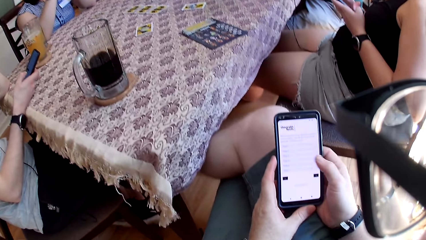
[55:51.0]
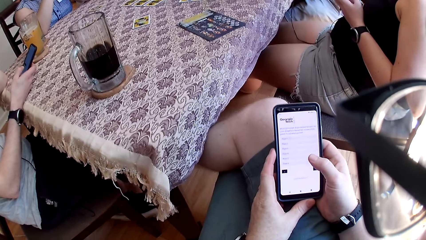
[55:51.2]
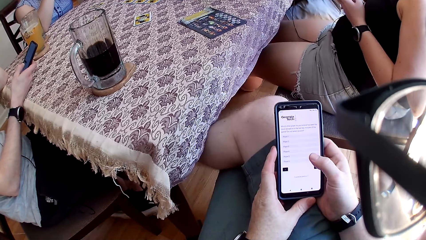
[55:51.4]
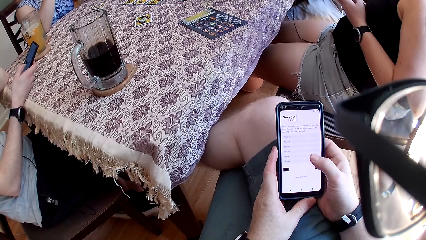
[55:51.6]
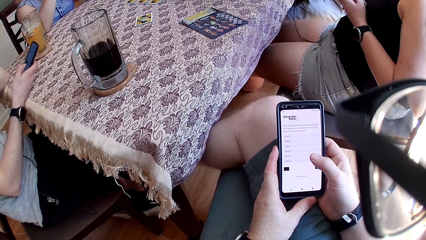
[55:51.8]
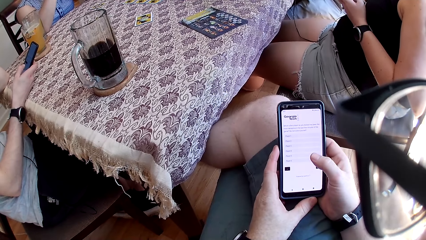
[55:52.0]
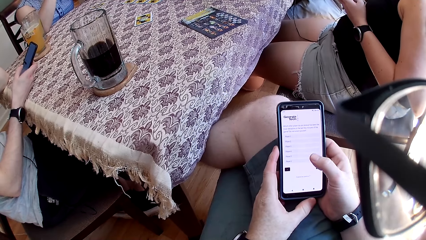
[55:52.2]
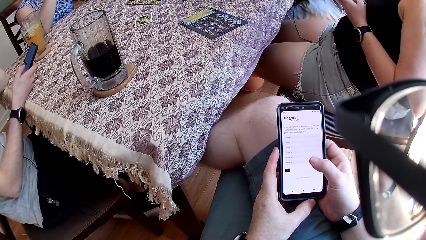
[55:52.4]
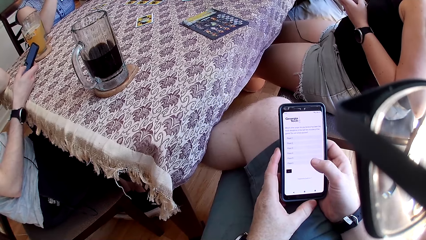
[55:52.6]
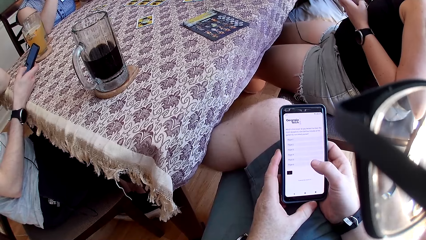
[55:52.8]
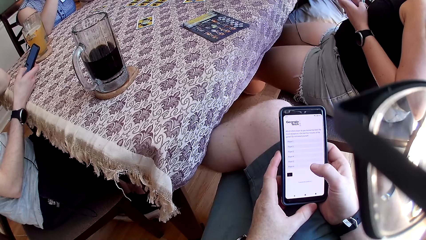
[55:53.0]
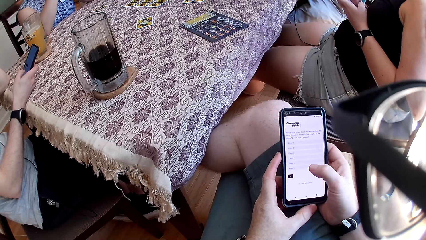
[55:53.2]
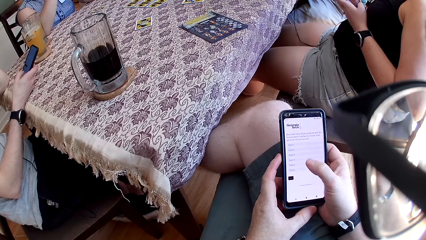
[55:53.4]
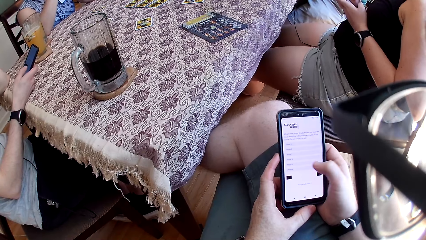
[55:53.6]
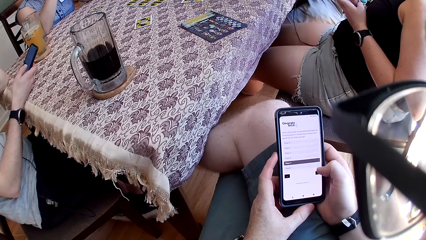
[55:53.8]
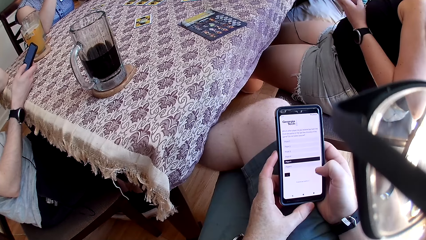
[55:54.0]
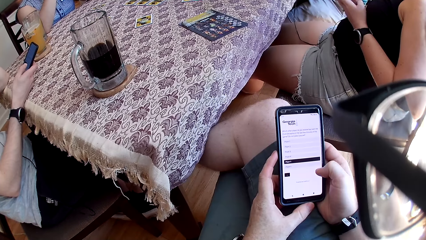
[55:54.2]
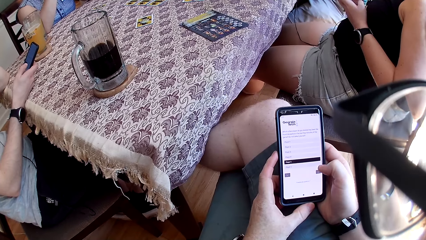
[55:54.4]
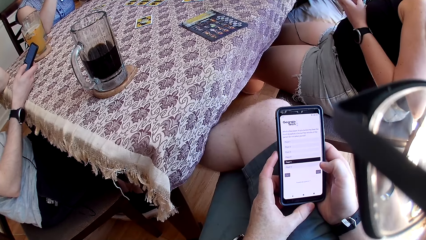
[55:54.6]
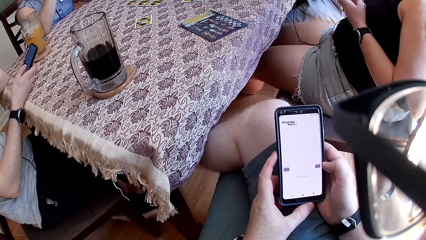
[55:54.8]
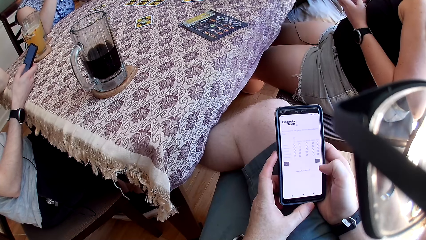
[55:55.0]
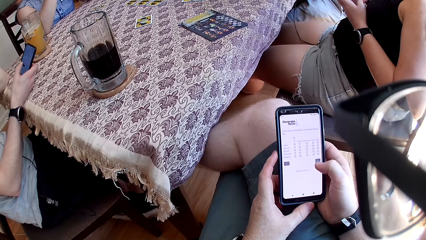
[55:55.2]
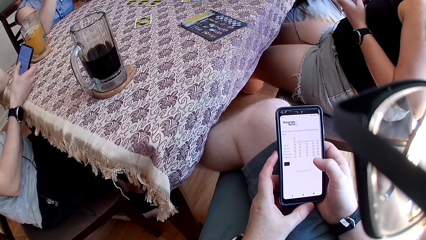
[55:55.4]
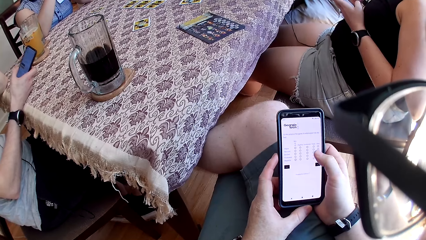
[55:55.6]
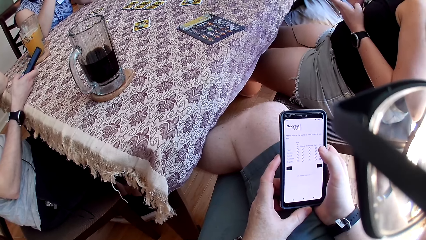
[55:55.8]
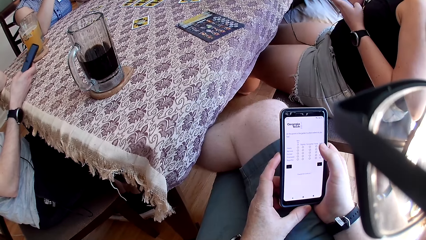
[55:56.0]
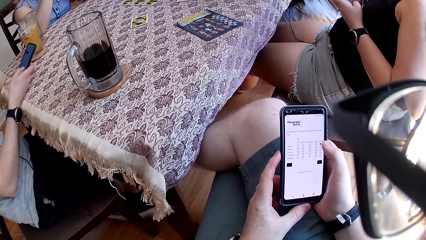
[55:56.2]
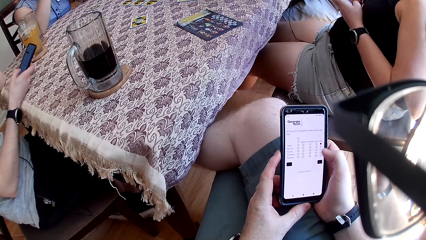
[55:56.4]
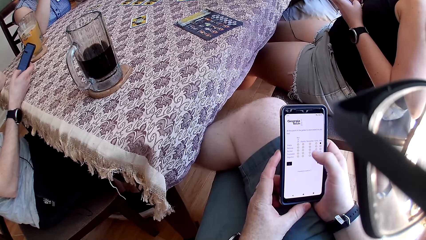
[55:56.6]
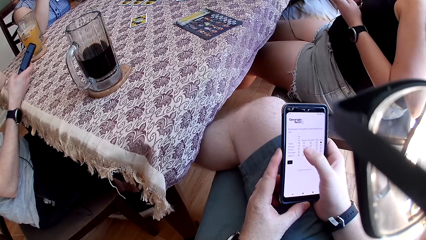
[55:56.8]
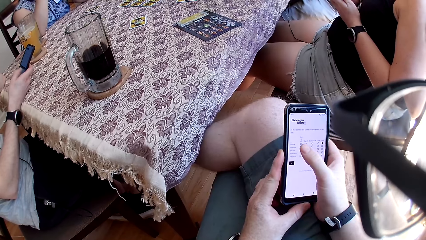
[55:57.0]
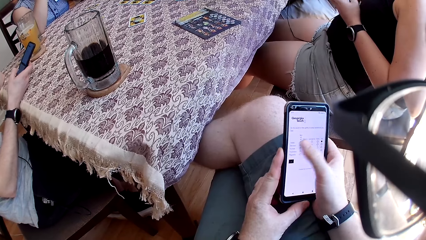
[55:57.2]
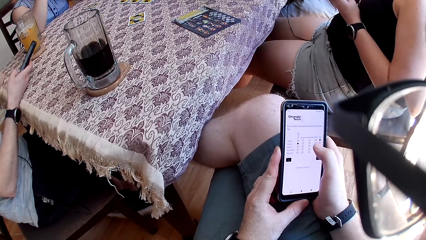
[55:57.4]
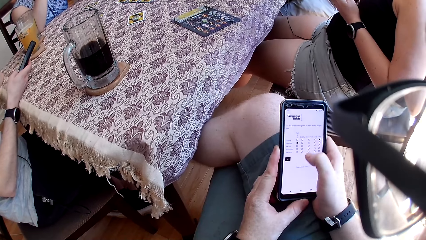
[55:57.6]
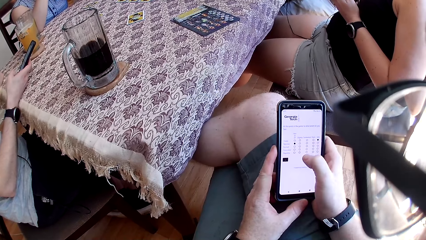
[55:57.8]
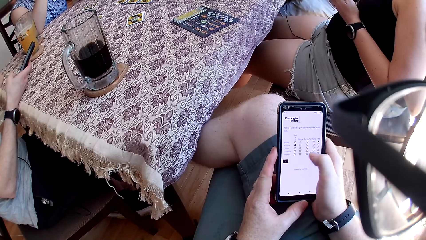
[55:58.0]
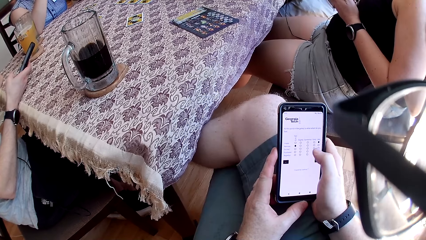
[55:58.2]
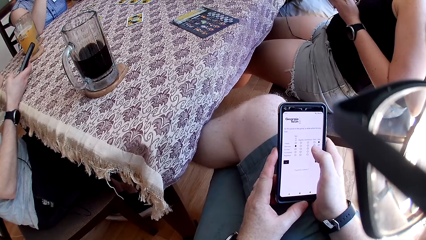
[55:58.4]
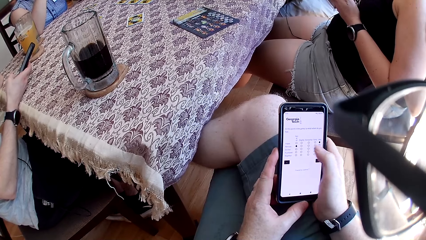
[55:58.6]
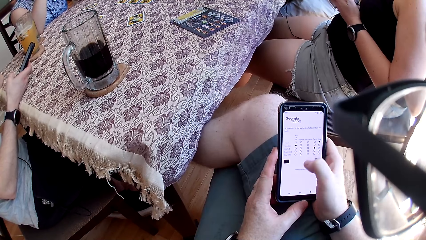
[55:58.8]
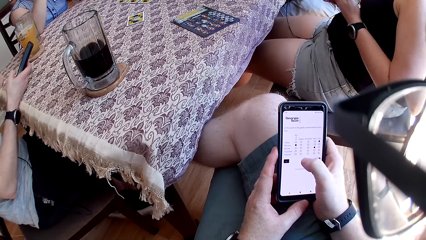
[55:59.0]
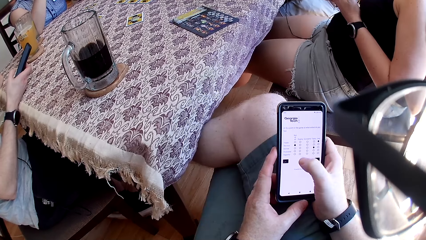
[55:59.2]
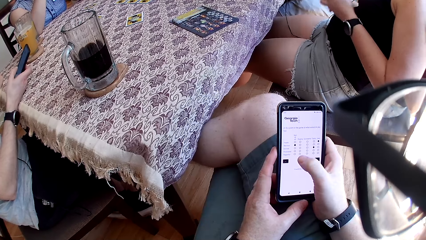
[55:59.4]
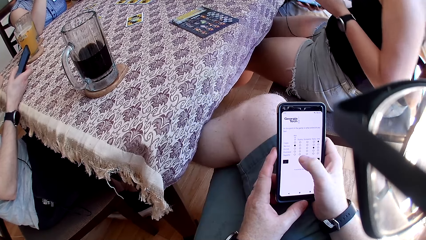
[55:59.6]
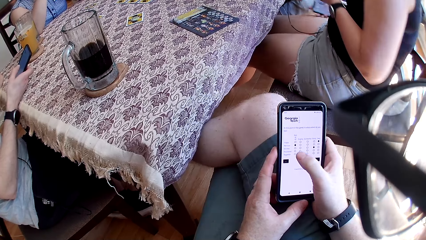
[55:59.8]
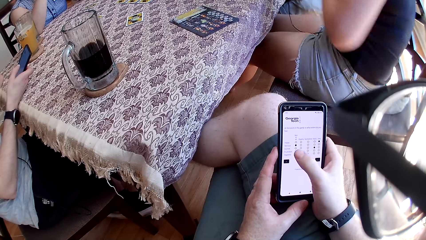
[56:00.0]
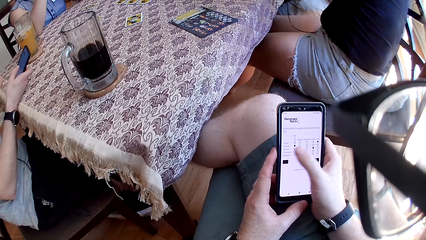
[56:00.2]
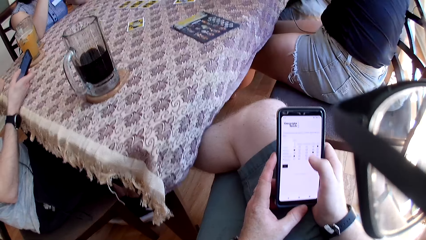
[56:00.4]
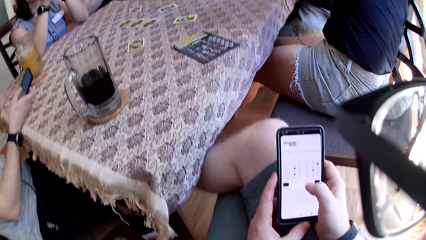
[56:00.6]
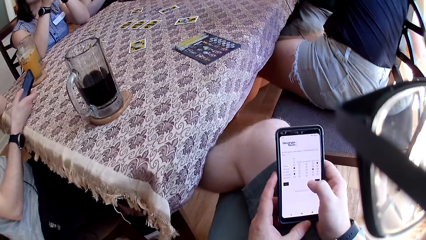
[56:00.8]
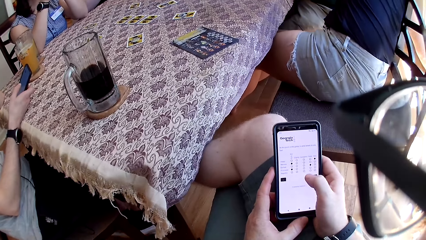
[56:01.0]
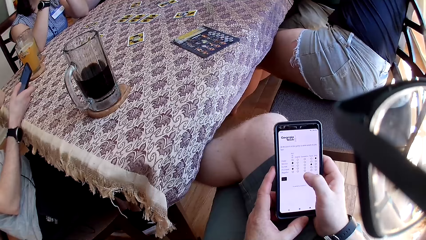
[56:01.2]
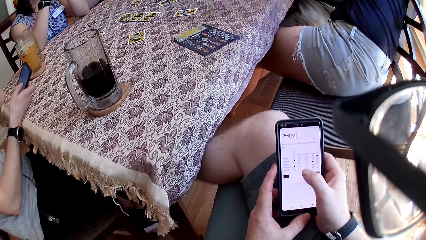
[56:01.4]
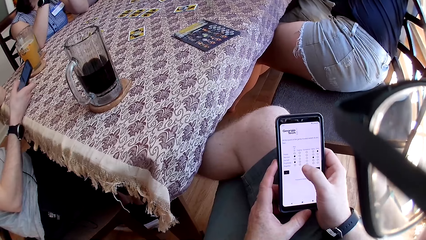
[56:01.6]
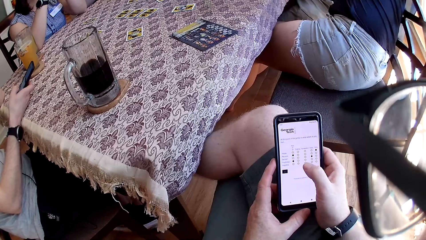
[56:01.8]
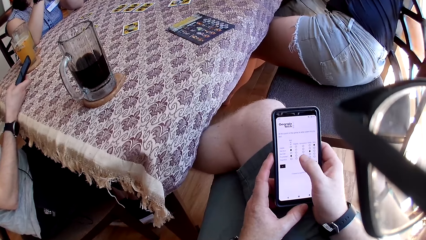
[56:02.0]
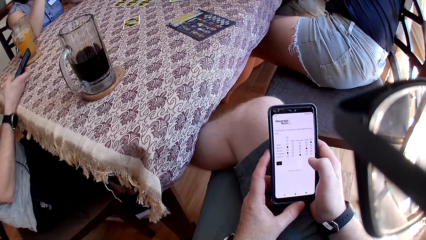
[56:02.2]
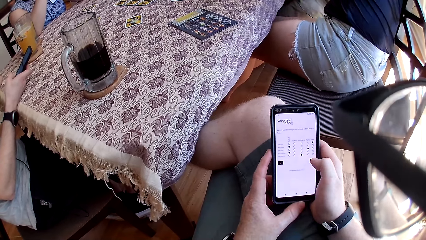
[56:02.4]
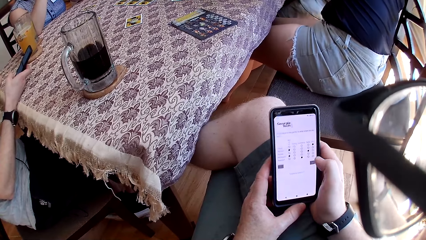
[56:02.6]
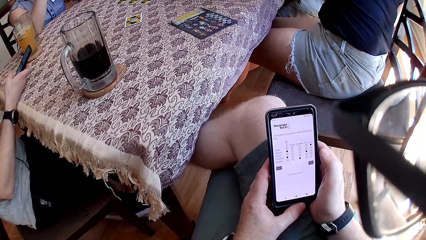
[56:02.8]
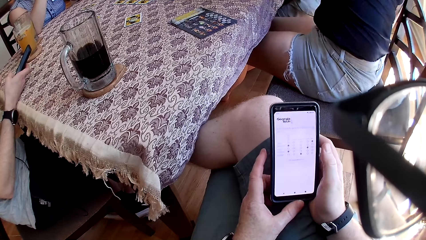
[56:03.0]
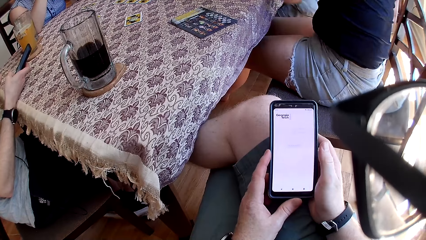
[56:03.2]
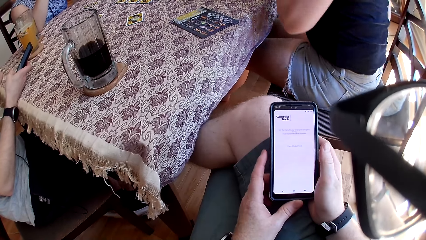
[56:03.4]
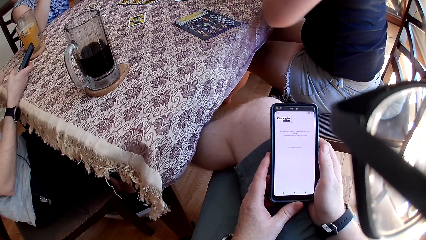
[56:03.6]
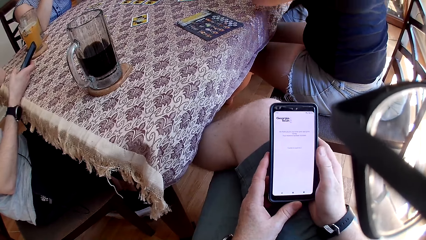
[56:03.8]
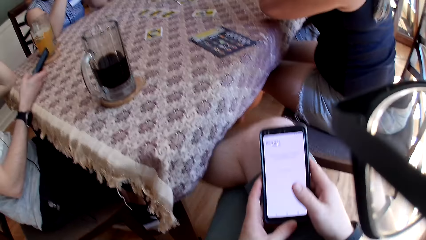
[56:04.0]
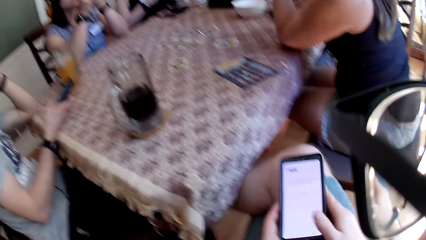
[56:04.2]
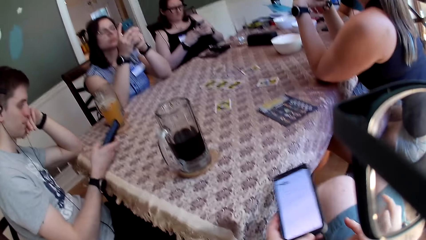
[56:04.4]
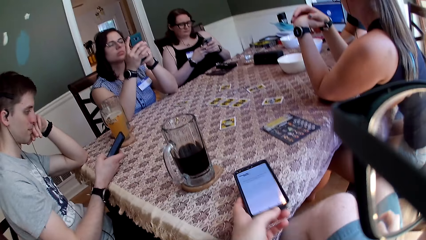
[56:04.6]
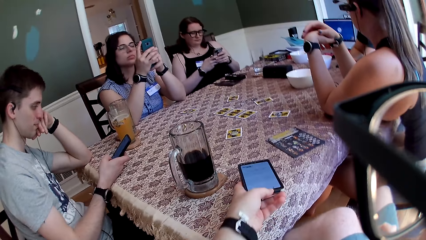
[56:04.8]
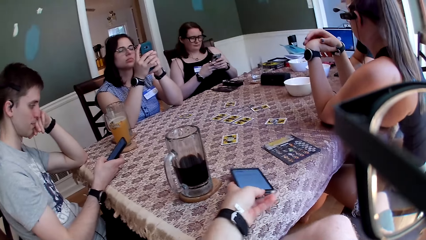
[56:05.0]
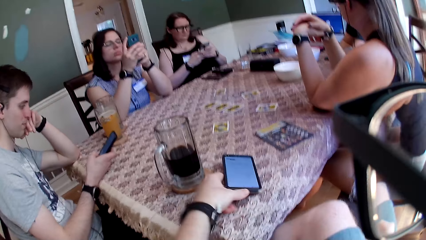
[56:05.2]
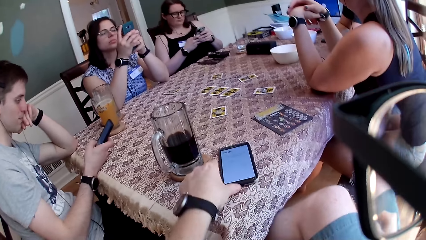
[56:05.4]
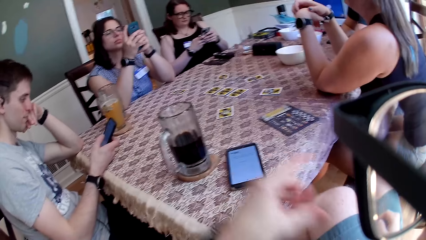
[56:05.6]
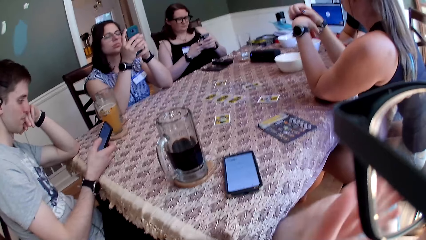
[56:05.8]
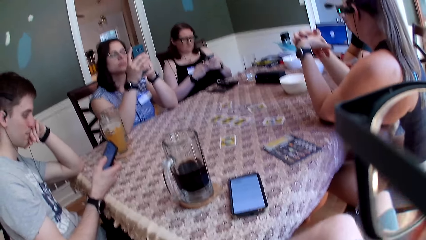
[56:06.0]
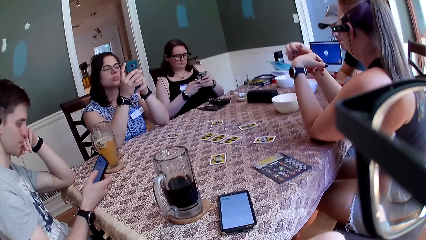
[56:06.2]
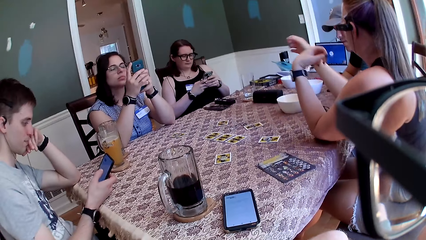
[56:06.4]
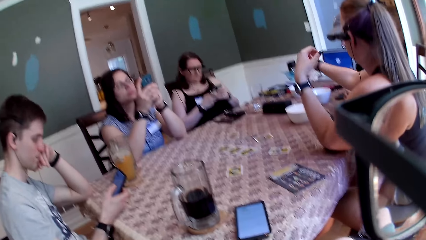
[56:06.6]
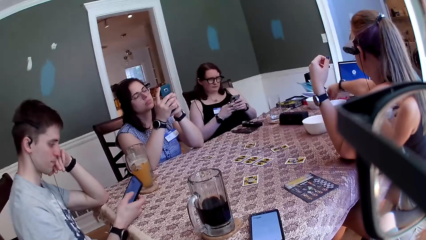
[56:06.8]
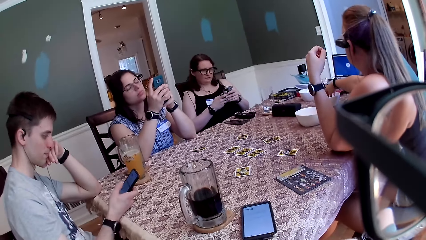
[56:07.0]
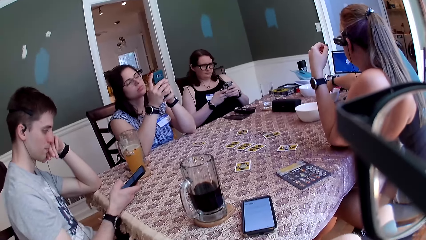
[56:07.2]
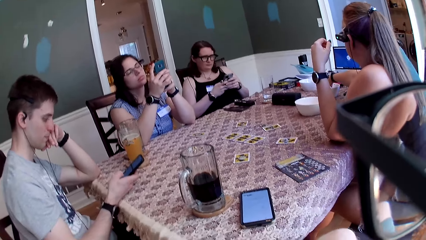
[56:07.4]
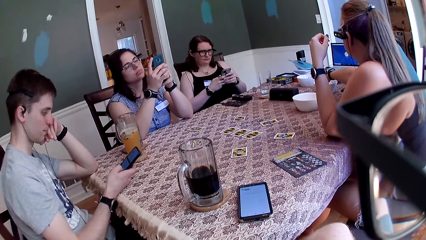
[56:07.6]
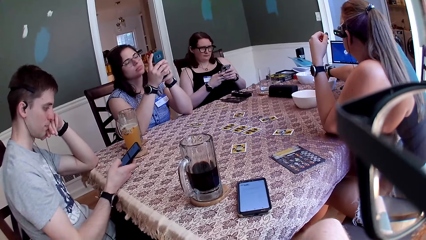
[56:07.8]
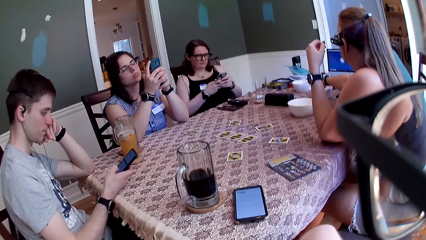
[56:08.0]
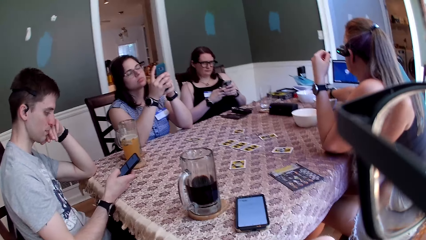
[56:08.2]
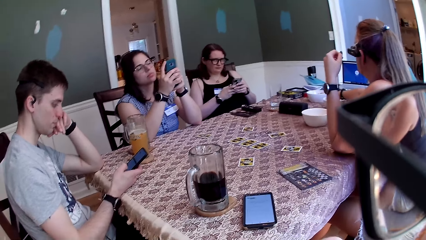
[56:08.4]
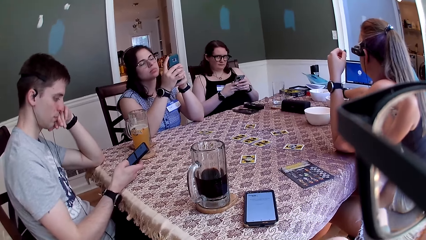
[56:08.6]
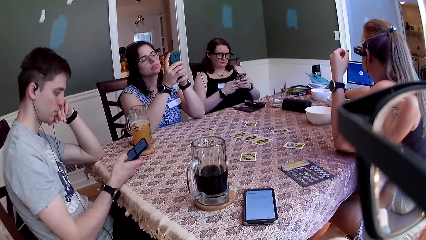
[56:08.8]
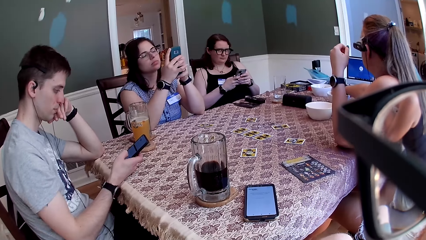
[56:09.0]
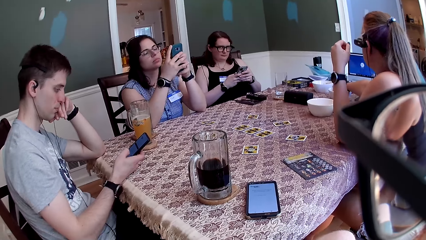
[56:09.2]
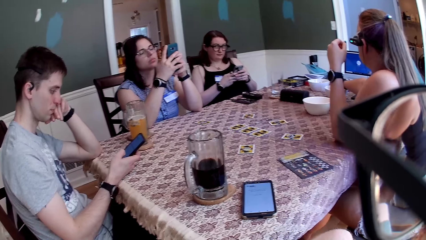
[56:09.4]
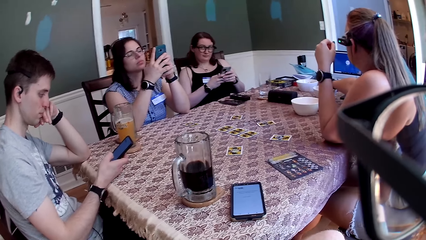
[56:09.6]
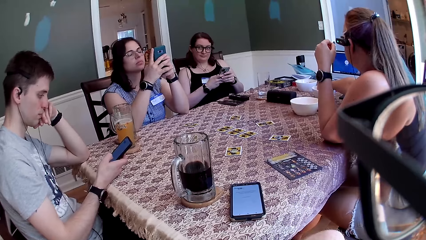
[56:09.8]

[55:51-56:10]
The camera wearer operates the phone. A woman drops the phone on the floor with her right hand. The camera wearer drops the phone on the table with his left hand. He touches the face. The woman takes some cheese puff from a bowl on the table with her right hand.
